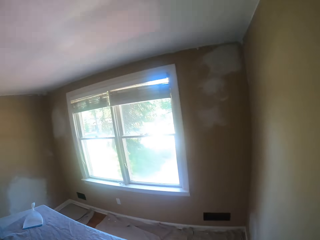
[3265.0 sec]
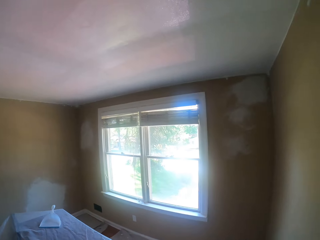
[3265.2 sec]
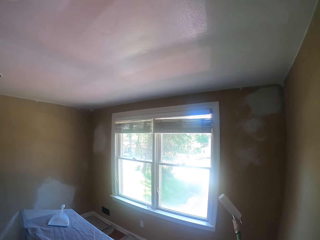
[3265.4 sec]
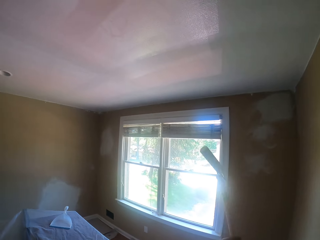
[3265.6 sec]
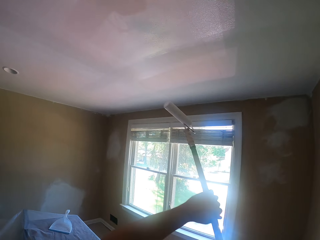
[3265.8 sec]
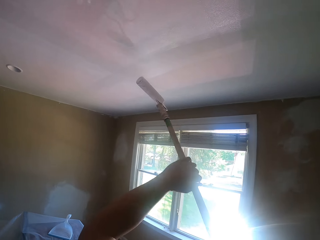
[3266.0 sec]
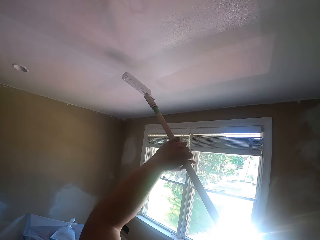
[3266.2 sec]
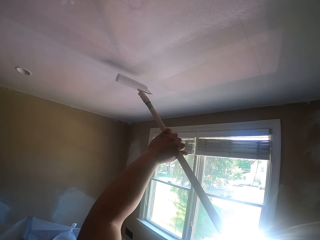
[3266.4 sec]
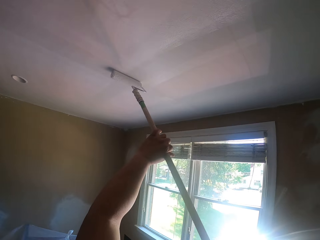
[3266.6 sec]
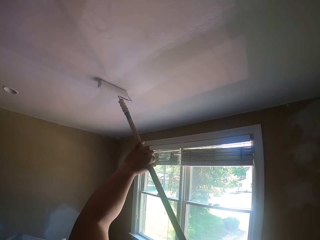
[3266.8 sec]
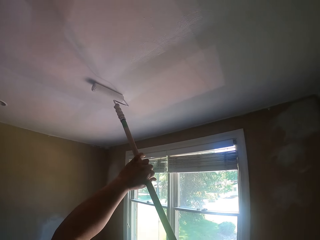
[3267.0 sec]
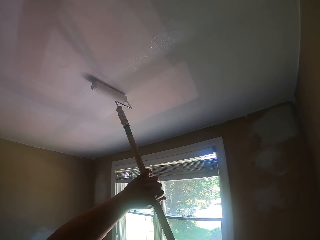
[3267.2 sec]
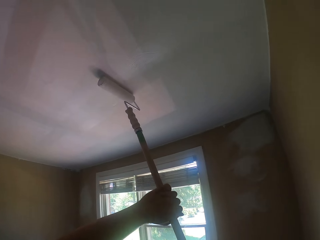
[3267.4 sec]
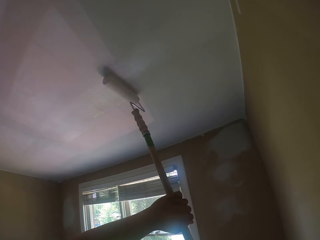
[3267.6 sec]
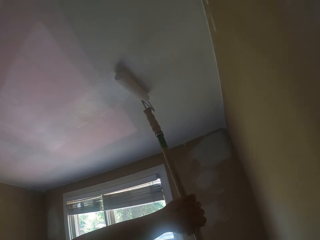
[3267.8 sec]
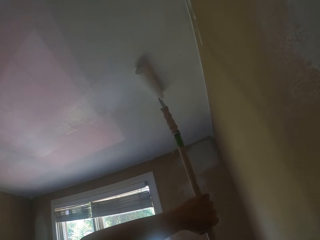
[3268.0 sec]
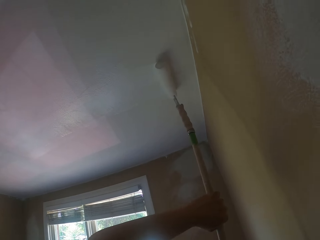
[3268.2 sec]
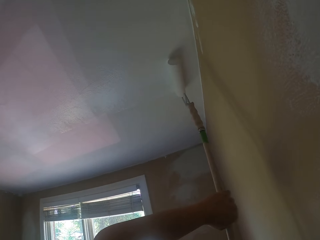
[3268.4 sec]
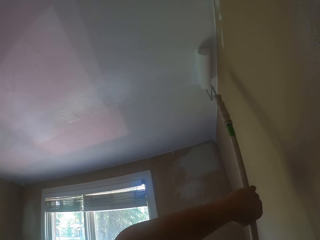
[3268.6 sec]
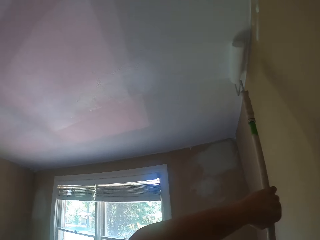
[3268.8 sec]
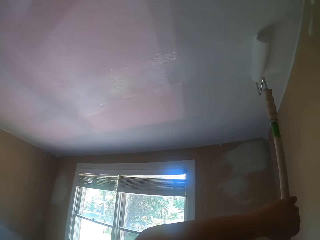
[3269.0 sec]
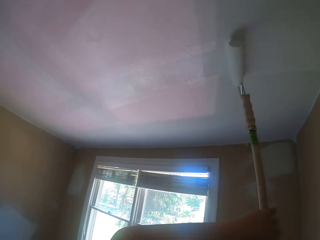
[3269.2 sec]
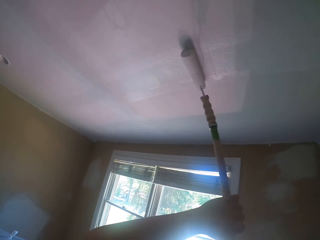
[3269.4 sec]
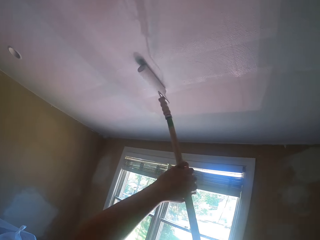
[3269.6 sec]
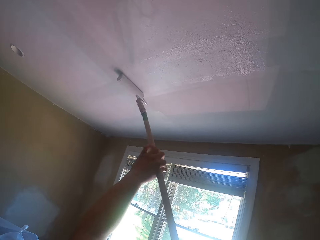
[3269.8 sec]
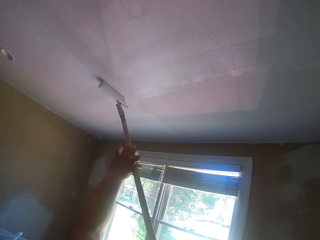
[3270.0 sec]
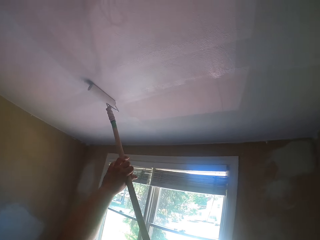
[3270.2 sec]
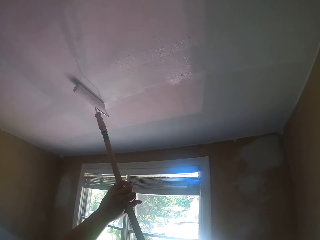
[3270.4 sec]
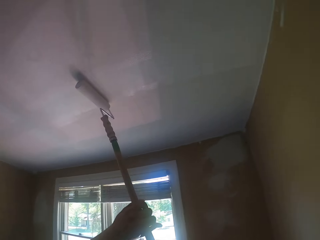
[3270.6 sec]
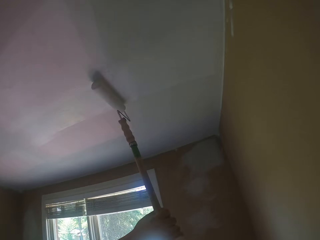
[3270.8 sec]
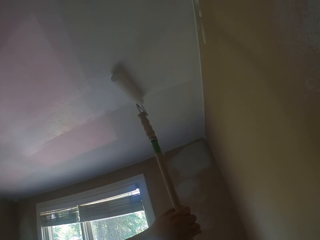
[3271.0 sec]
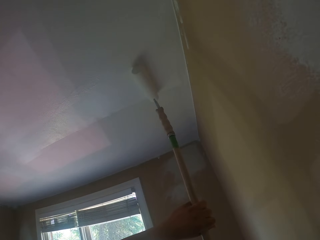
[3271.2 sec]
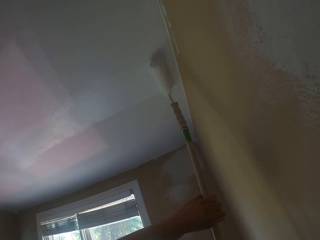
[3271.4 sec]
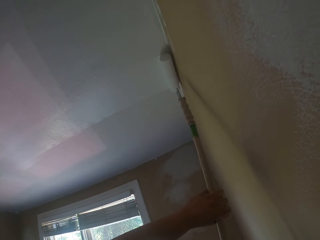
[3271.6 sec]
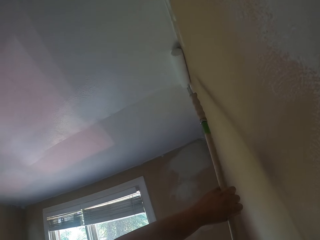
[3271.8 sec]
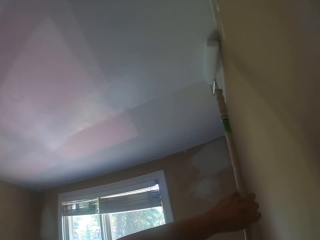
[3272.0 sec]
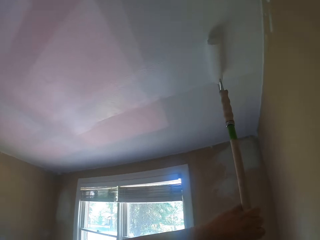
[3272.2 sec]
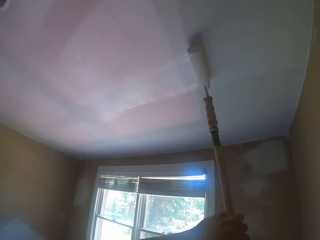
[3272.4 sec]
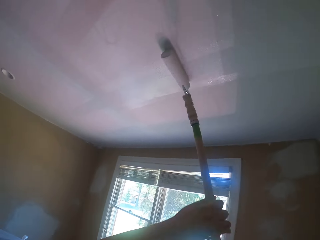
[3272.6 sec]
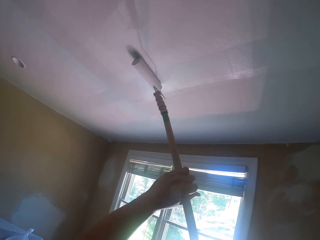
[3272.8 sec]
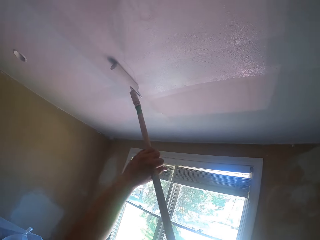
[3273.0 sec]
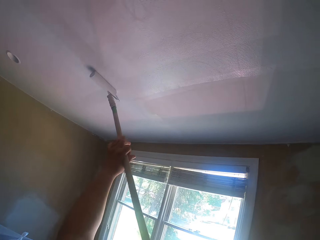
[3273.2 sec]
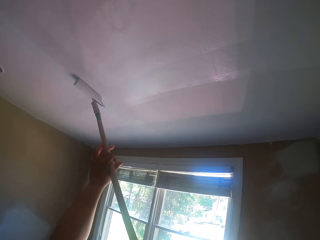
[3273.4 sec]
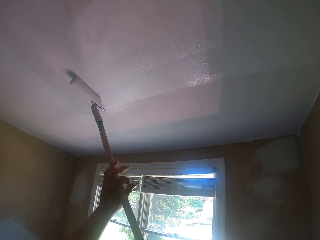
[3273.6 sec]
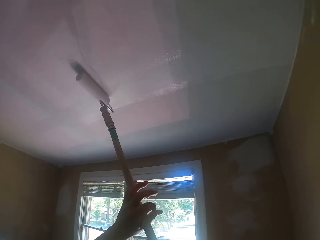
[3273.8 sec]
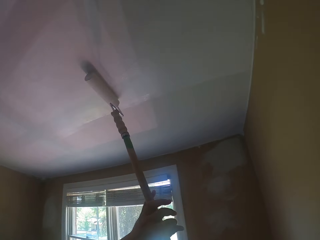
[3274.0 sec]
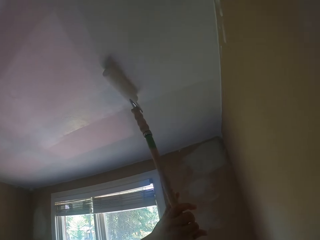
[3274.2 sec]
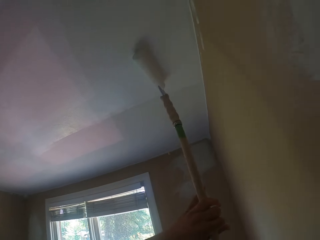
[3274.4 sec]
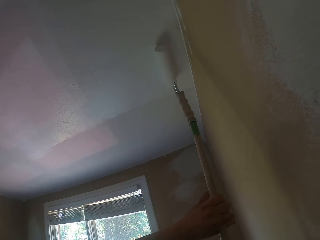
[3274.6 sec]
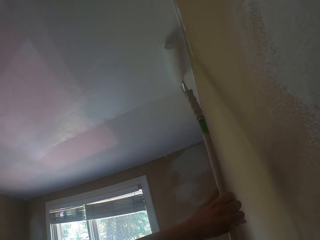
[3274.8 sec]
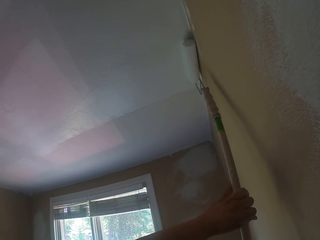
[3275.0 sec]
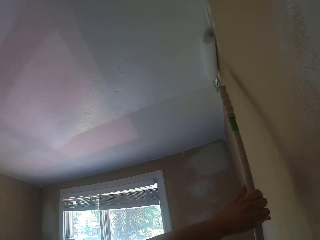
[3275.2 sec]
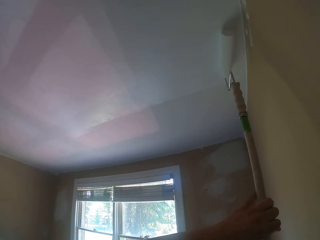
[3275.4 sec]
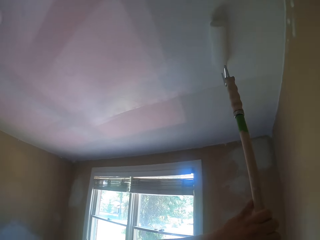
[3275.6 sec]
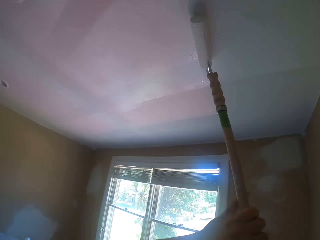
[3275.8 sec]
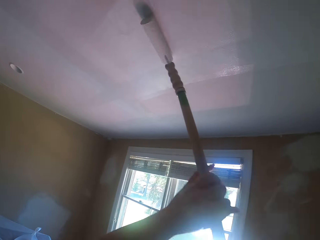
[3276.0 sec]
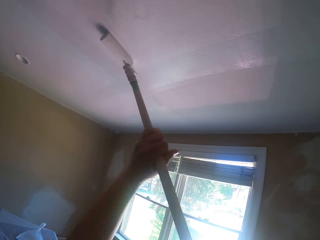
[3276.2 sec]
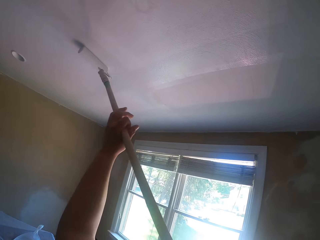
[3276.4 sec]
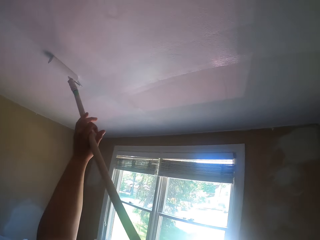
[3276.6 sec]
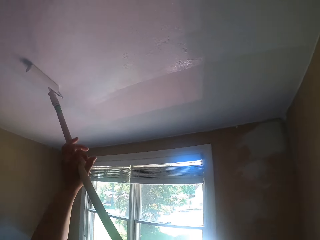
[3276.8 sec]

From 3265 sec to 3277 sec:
The camera wearer lifts the roller brush or paint roller. They paint the ceiling with the paint roller. They were on a lawn, they mowed the grass in the lawn with a lawn mower.

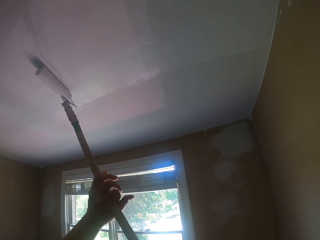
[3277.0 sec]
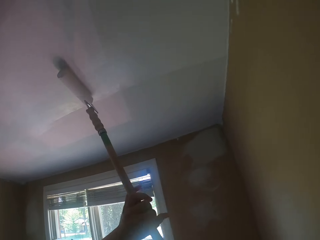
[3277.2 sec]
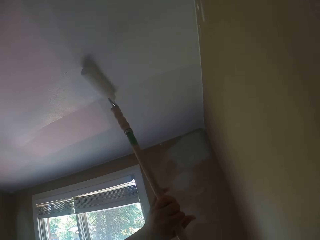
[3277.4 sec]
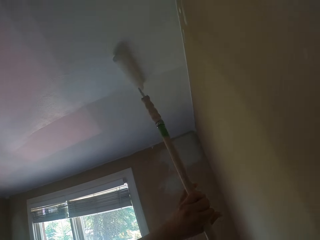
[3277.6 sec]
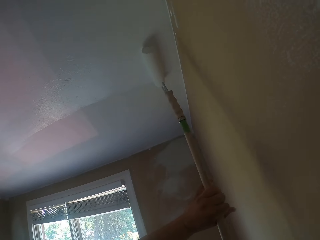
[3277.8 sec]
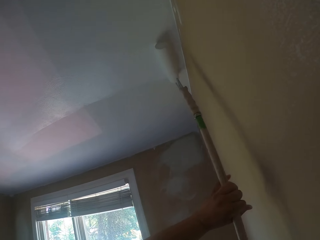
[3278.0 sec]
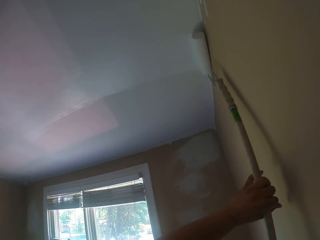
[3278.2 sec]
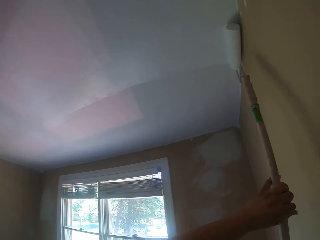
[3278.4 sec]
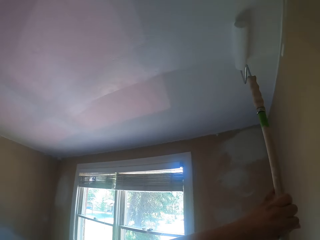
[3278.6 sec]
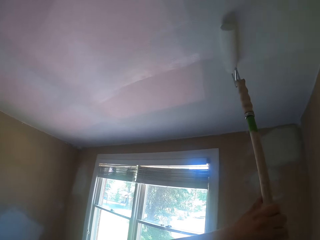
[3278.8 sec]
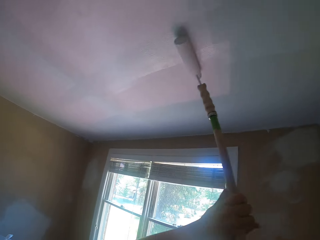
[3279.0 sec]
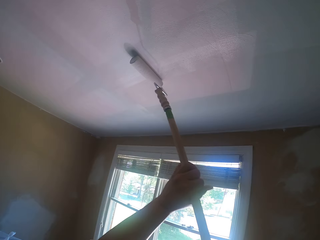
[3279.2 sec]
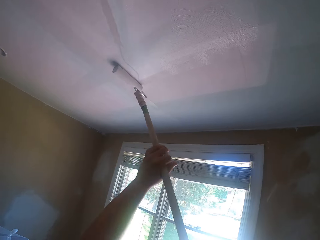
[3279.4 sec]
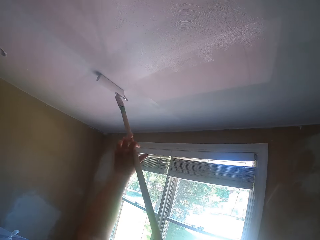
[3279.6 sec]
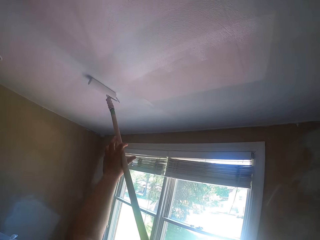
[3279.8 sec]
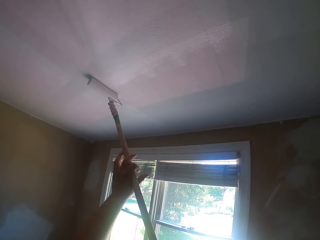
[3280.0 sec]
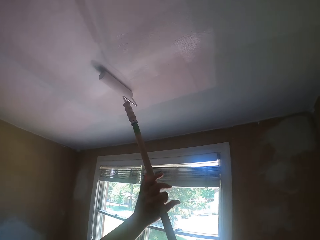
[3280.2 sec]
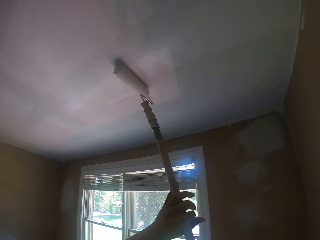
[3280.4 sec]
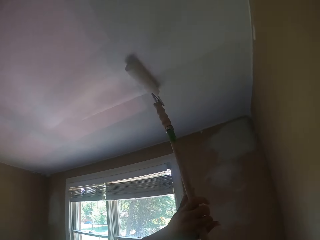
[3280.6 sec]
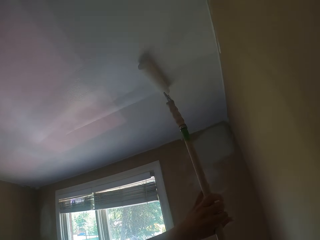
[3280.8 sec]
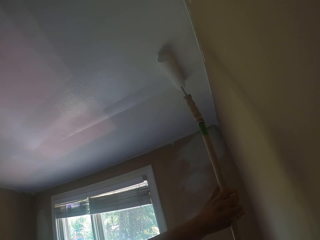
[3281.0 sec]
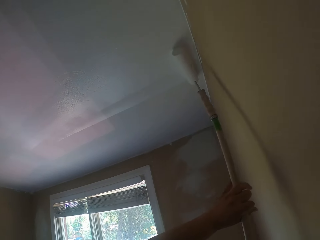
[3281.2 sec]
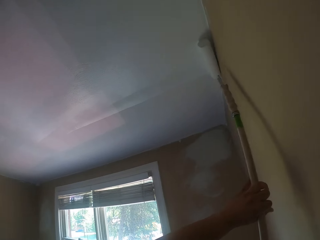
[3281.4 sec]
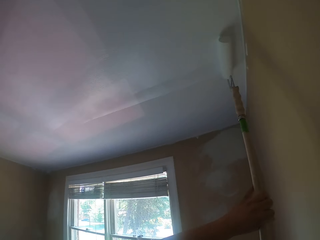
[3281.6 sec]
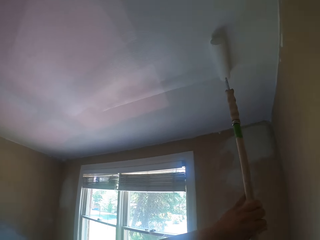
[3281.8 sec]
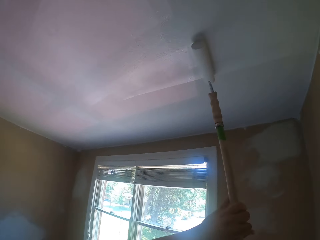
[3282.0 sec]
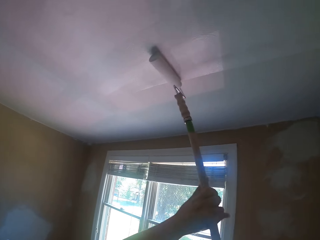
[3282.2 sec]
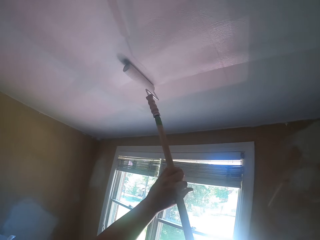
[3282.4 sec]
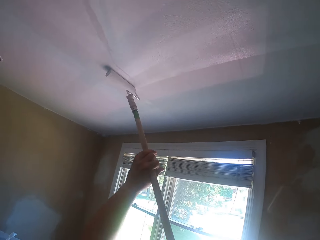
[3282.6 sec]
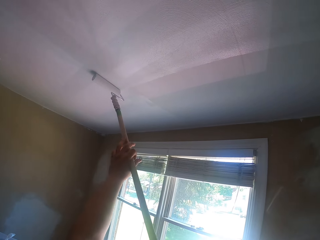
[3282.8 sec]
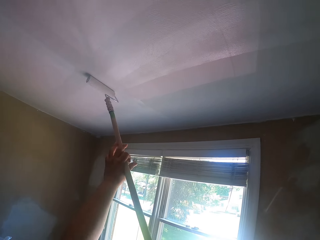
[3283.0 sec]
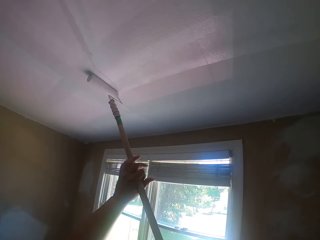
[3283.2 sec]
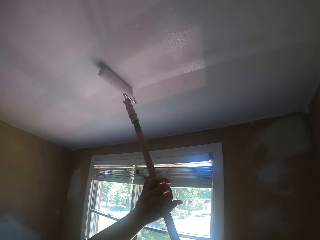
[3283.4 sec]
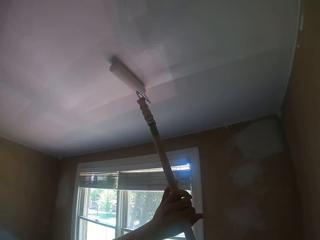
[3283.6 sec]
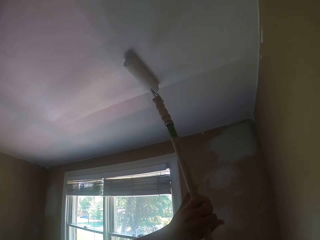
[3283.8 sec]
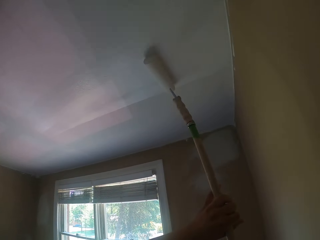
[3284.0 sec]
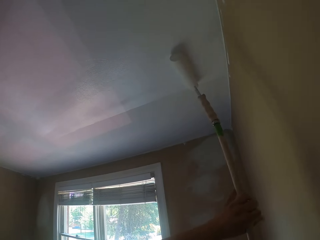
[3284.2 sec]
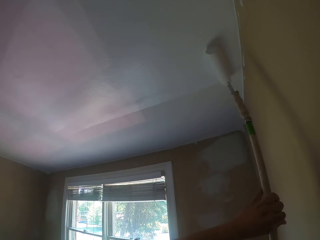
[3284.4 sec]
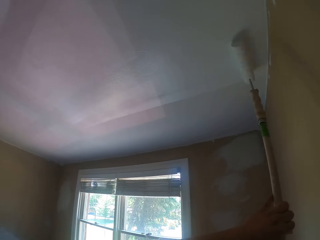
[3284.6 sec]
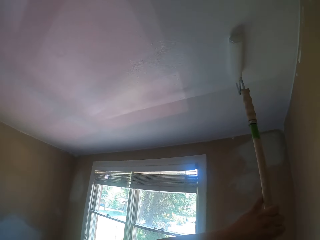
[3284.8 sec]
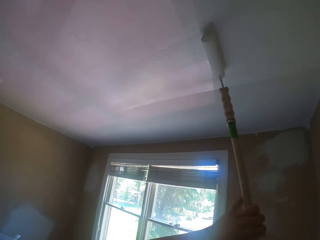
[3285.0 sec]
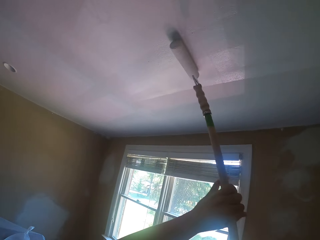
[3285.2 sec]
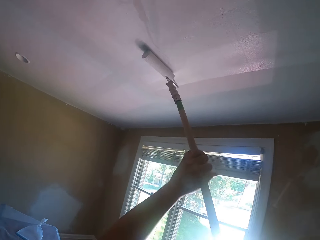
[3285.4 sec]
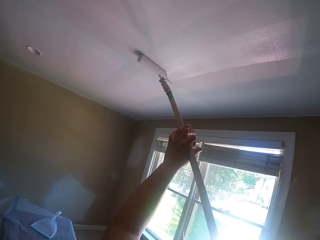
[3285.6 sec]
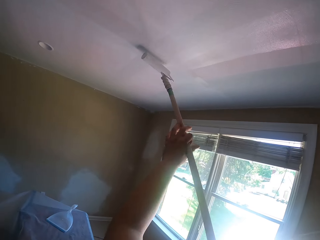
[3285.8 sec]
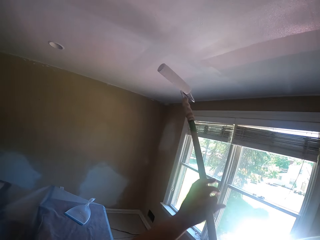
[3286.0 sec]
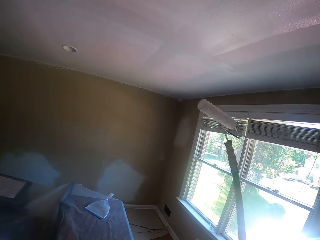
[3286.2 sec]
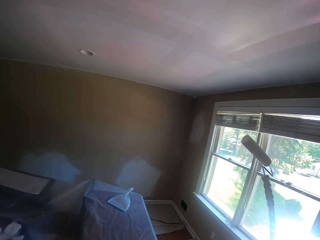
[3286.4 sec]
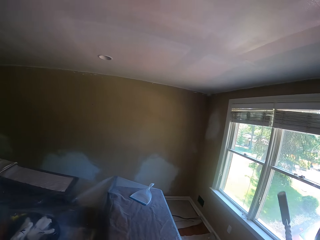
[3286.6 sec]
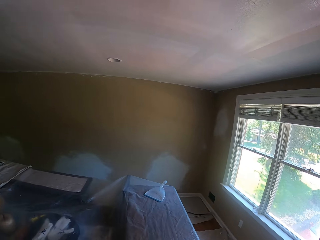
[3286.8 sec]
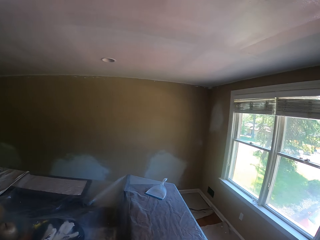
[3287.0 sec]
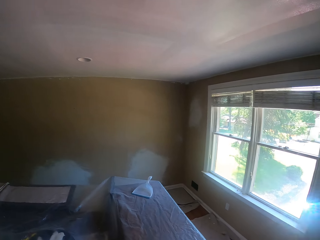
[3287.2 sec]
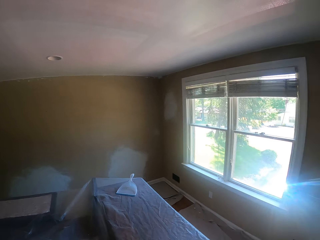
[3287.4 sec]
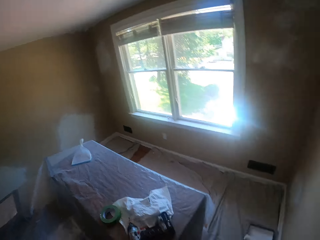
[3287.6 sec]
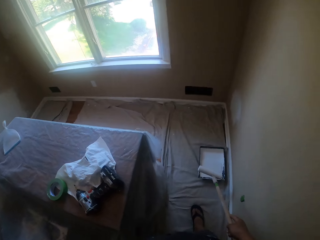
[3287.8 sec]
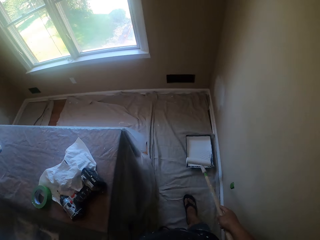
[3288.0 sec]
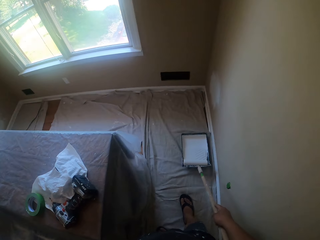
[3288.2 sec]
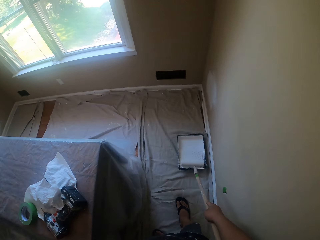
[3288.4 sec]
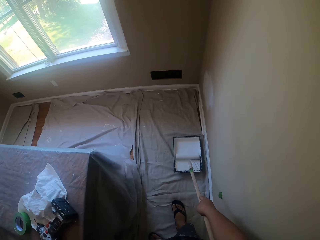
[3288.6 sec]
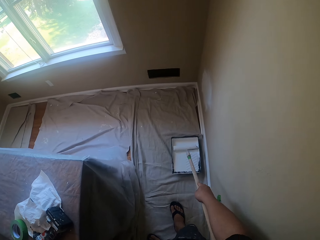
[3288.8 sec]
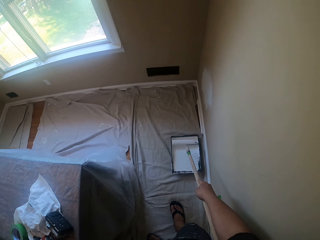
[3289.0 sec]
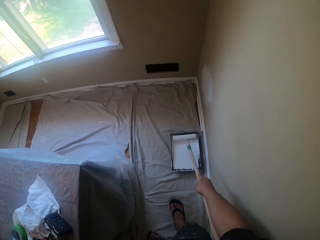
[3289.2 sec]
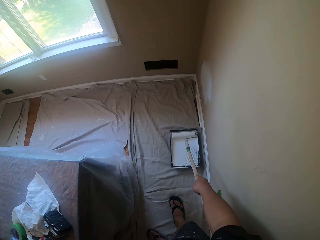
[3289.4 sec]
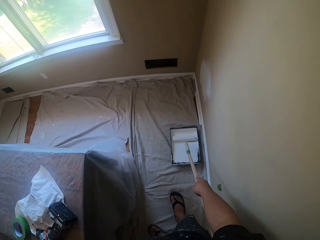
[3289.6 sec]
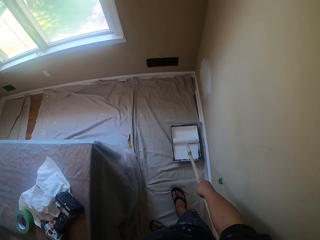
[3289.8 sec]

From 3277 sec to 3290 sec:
The camera wearer withdraws the paint roller from the ceiling. They roll the paint roller in the white paint inside the paint tray.
